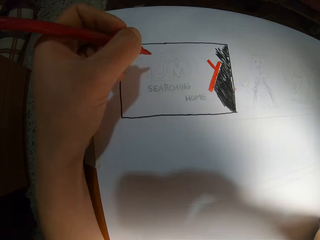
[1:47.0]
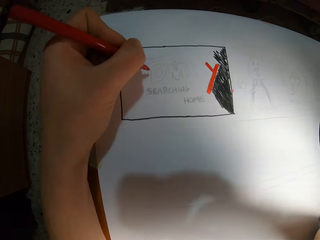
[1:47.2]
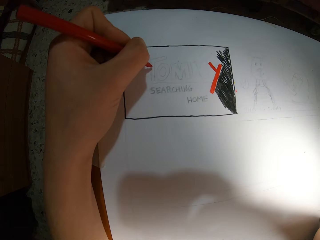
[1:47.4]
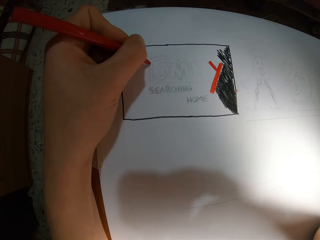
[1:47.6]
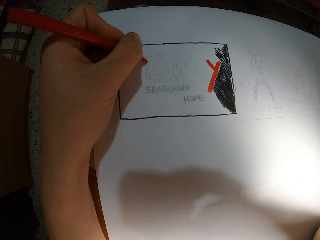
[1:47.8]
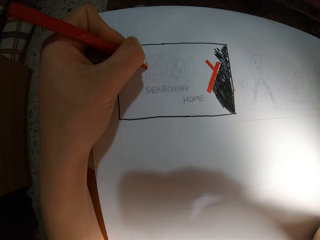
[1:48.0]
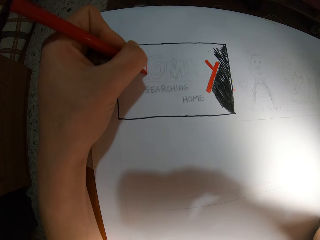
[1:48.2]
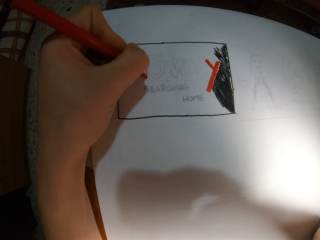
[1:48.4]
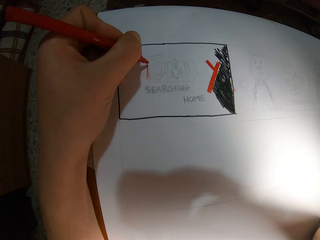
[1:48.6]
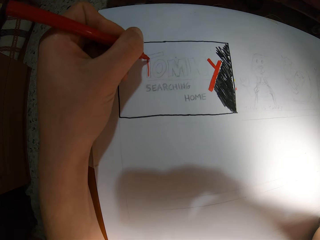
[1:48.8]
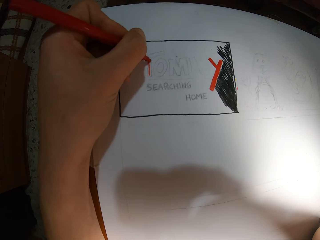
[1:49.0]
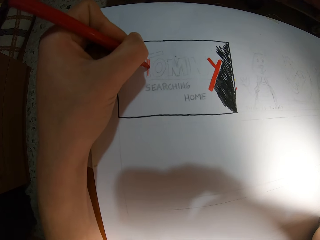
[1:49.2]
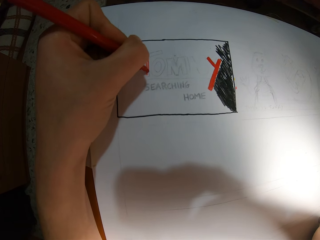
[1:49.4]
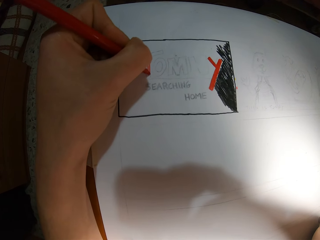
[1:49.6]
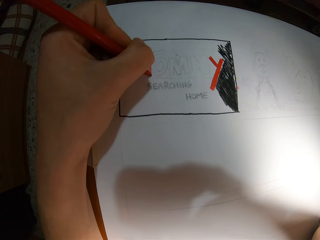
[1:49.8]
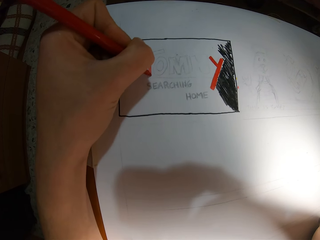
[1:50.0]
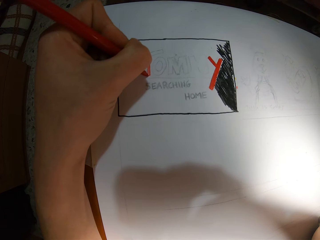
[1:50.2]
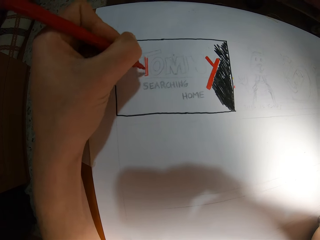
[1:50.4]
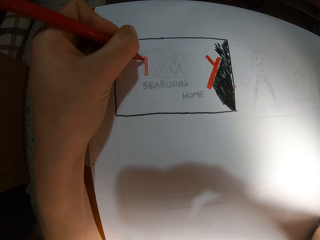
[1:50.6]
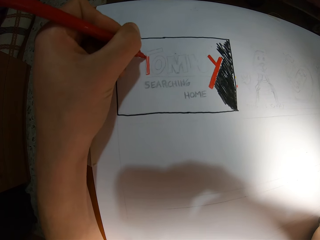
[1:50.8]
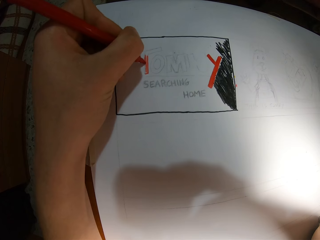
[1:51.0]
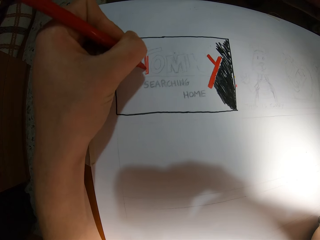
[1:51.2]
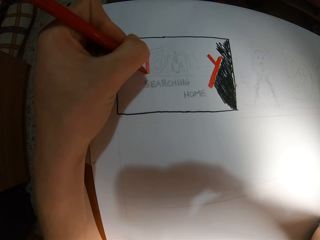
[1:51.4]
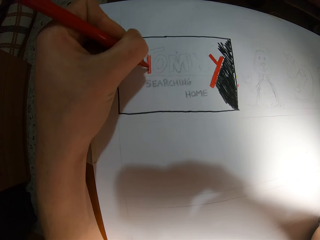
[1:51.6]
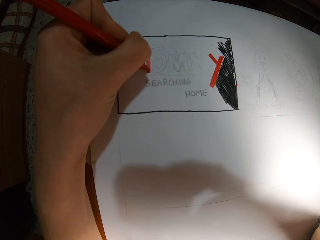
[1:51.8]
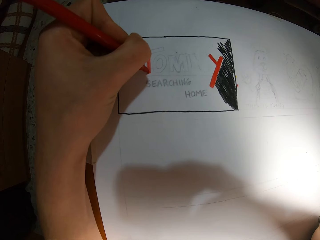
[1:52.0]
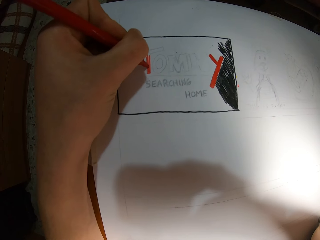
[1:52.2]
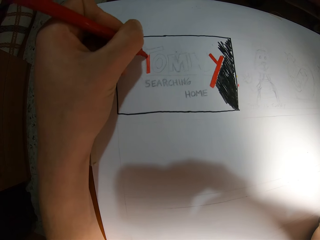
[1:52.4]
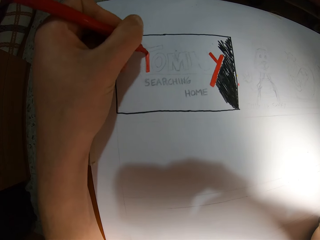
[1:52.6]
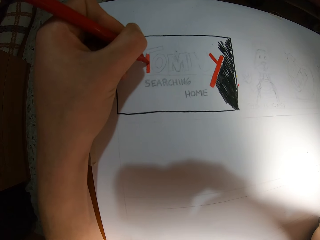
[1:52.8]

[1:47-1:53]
The camera wearer draws on the paper with a pen.

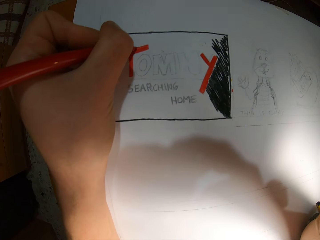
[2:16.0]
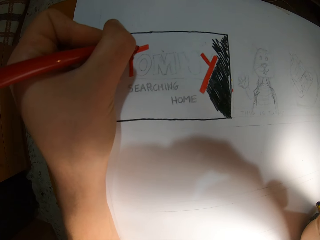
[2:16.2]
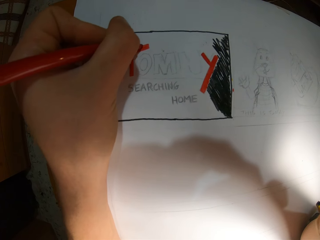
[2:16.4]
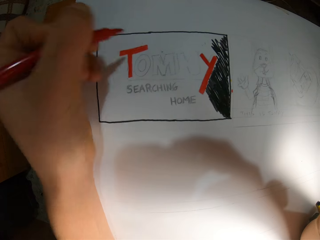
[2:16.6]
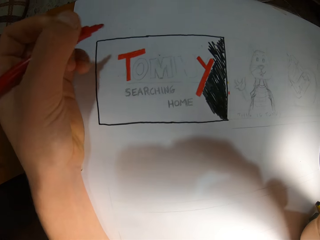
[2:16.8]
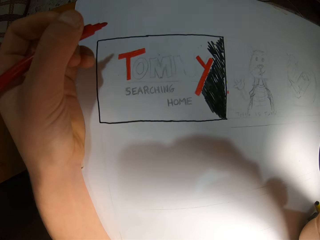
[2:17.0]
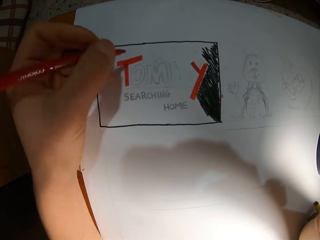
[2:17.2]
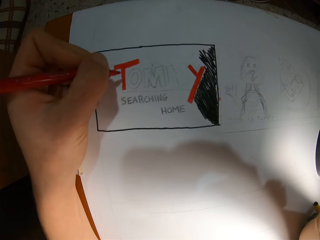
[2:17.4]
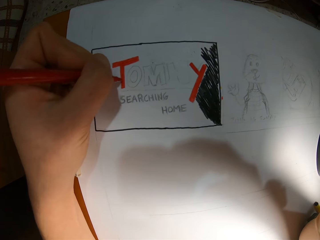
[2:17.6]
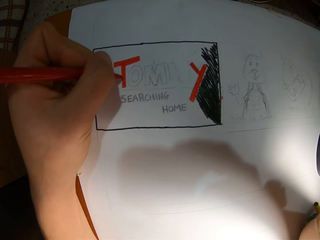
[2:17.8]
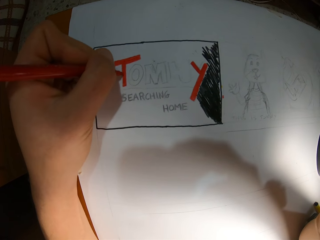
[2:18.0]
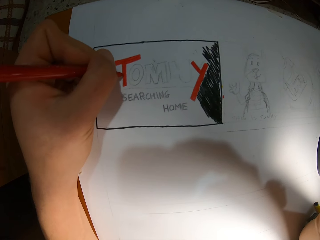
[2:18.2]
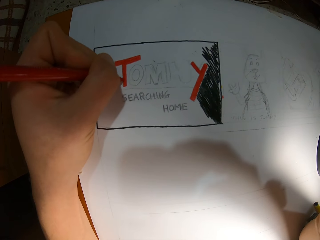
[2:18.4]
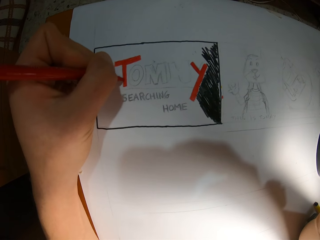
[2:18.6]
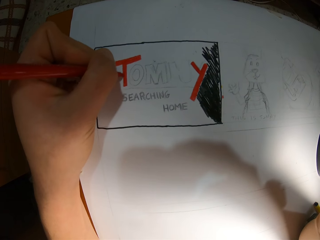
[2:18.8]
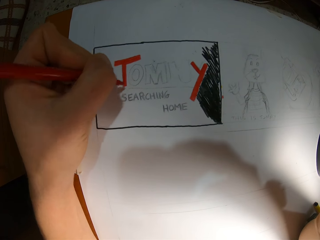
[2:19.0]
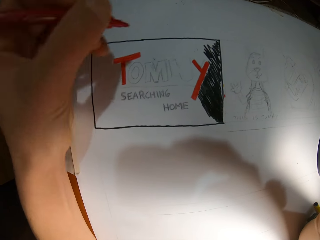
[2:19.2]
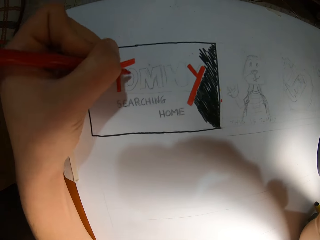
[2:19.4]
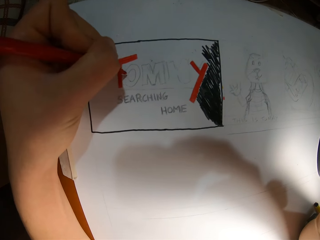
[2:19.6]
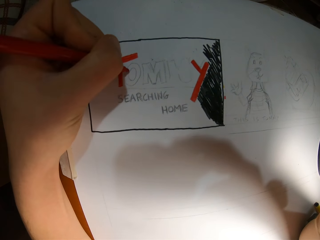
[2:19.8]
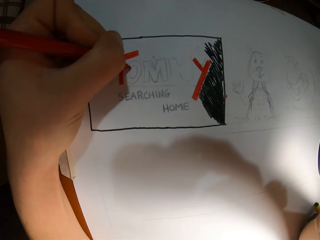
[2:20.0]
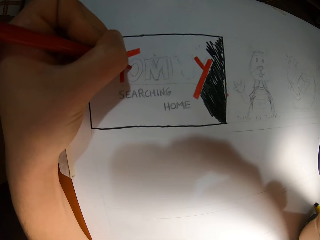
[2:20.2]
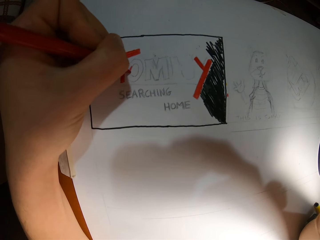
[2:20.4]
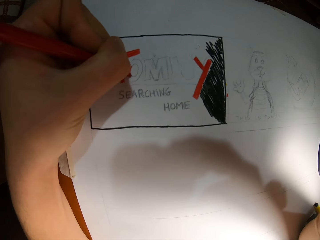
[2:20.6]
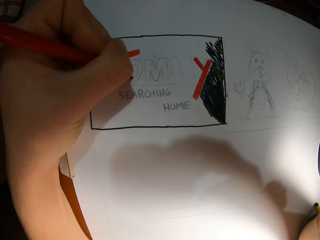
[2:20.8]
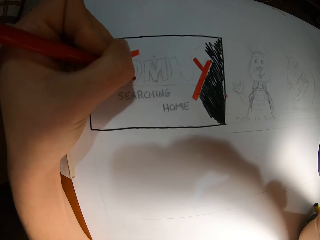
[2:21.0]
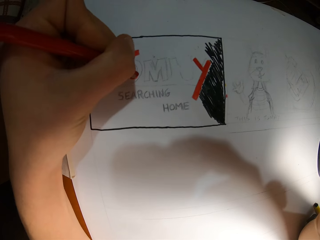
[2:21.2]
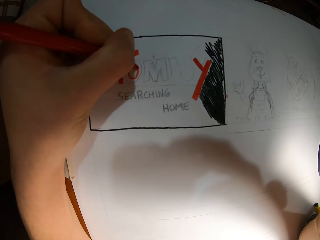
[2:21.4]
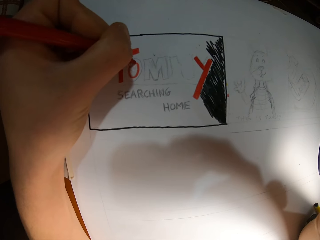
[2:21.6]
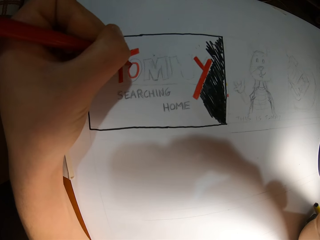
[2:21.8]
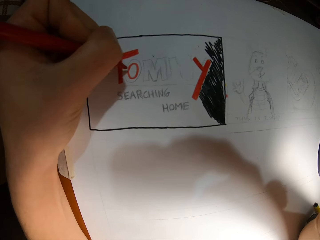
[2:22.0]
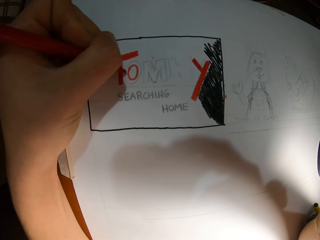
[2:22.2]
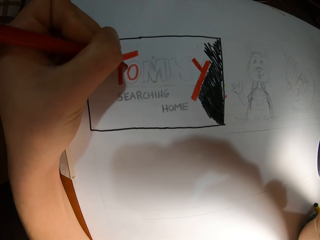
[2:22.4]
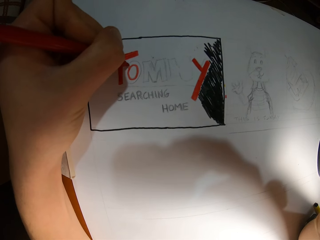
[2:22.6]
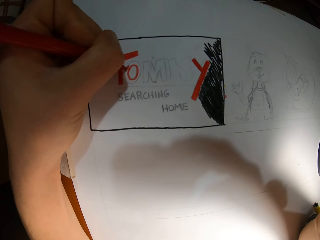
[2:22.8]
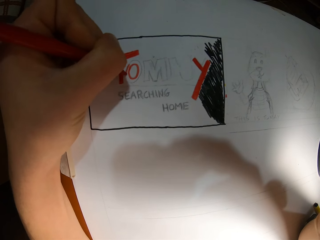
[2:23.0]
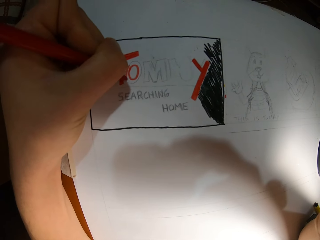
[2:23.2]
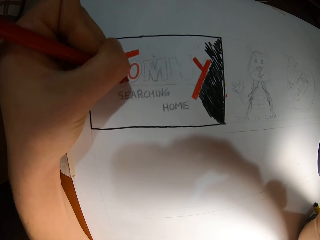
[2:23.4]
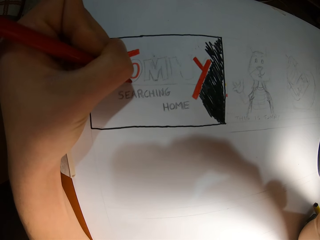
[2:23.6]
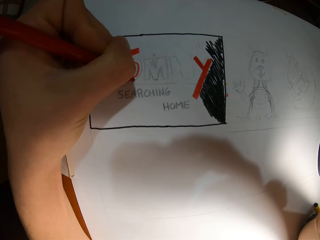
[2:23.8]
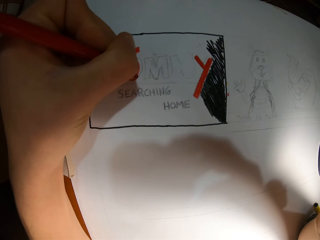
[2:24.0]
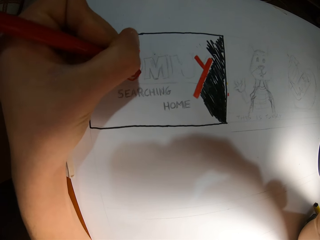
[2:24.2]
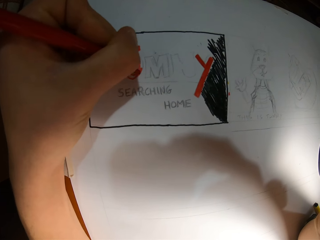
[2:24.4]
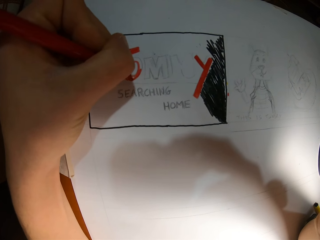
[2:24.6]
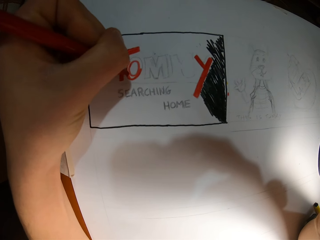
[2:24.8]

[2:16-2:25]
The camera wearer raises the pen from the paper. They draw on the paper with the pen.

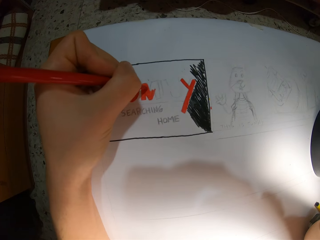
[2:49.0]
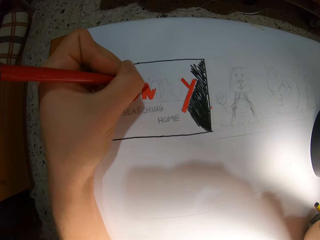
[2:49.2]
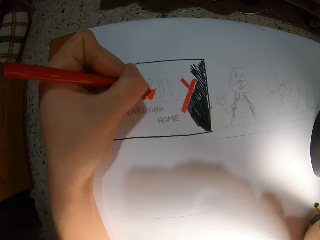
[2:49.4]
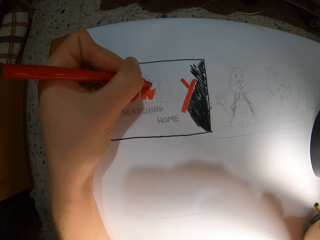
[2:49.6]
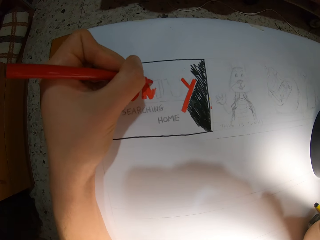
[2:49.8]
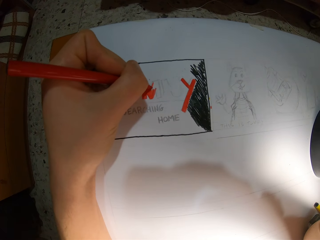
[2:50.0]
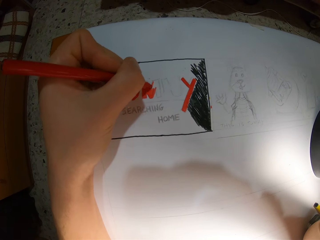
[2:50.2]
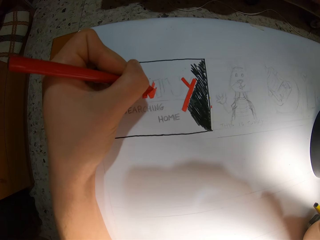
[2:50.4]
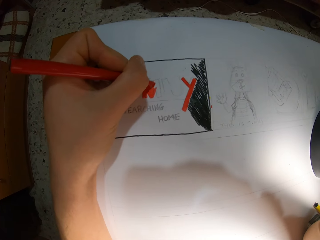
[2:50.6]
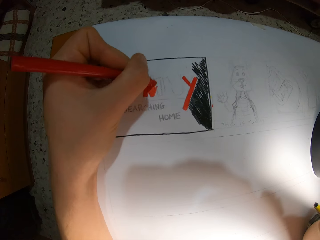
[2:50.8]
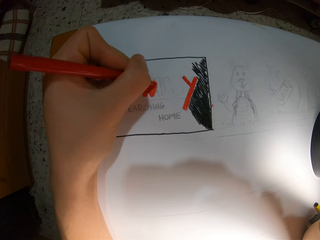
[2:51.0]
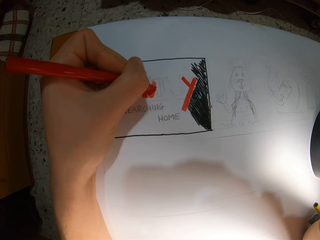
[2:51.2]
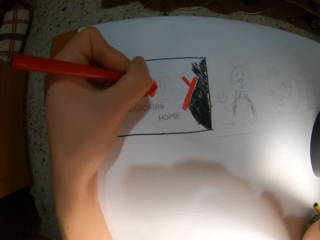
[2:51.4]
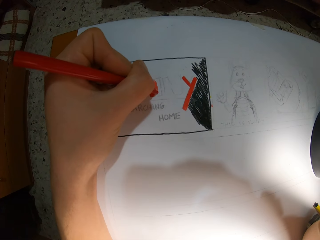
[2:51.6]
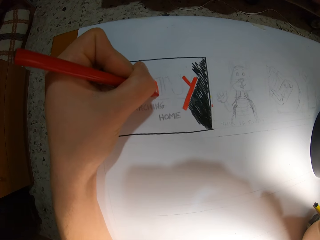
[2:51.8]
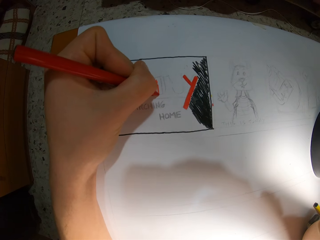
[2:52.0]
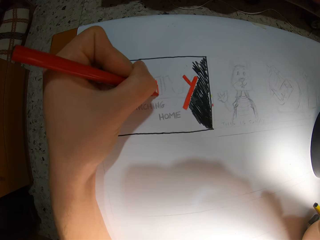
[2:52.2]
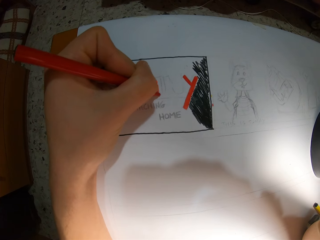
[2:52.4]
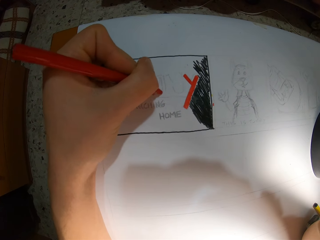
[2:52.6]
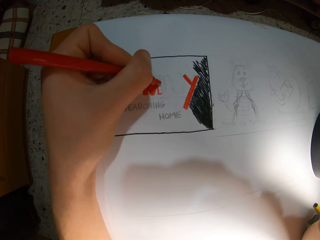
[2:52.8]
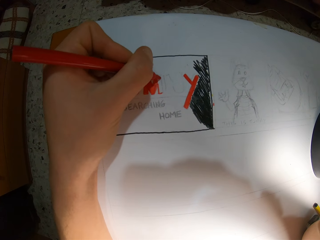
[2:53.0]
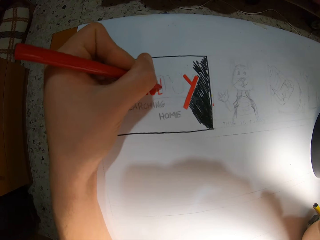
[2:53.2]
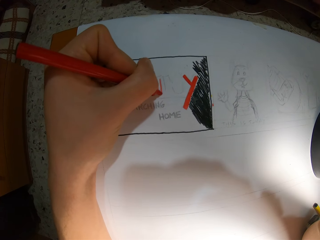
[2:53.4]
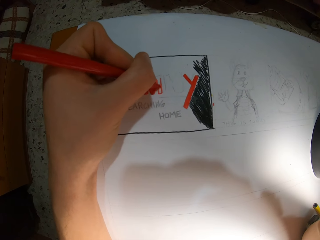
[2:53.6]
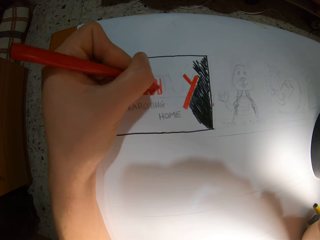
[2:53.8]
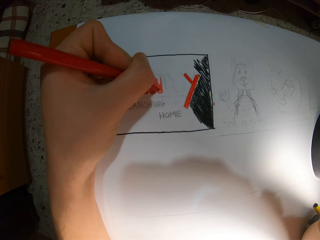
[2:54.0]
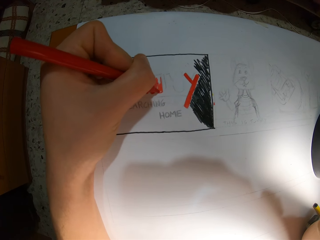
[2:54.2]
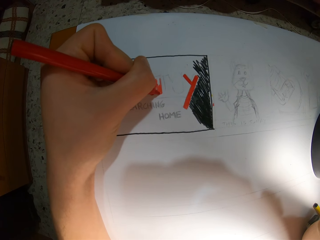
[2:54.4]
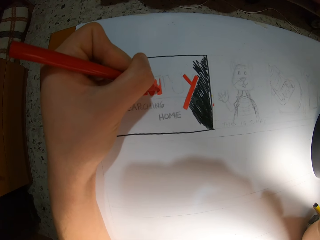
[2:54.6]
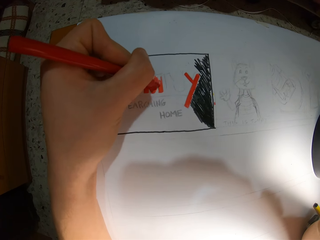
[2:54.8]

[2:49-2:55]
The camera wearer draws on the paper with a pen.
